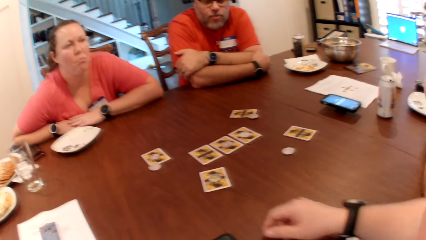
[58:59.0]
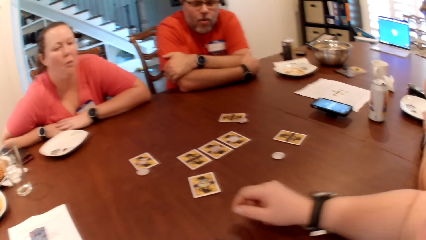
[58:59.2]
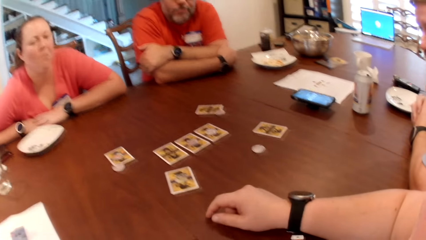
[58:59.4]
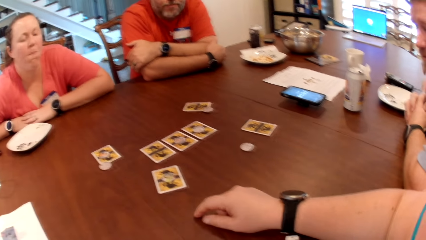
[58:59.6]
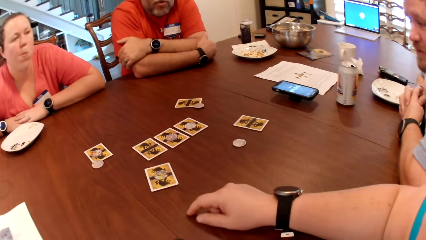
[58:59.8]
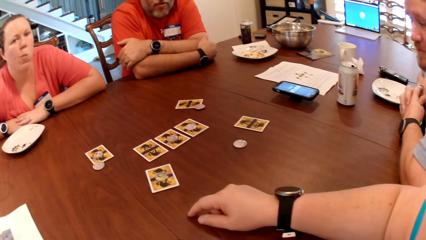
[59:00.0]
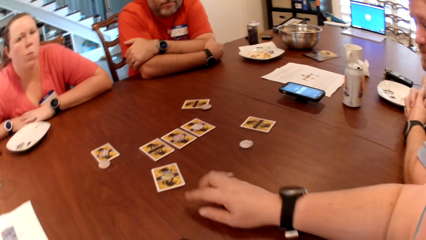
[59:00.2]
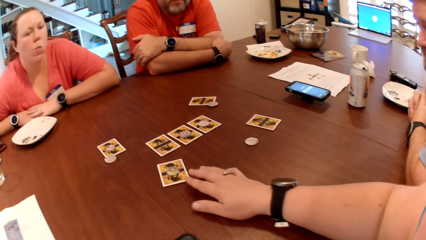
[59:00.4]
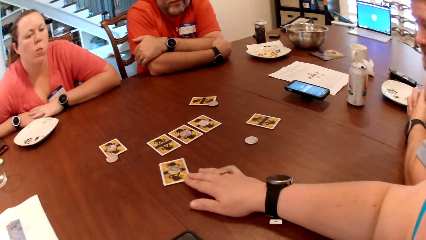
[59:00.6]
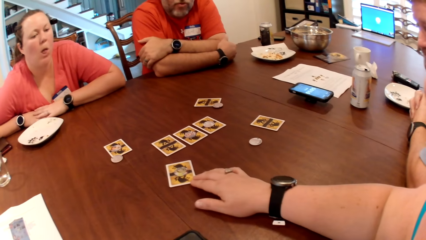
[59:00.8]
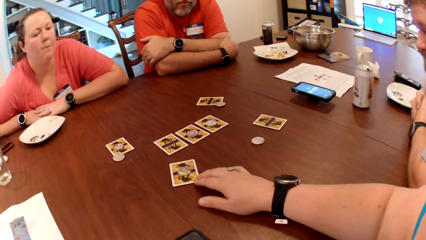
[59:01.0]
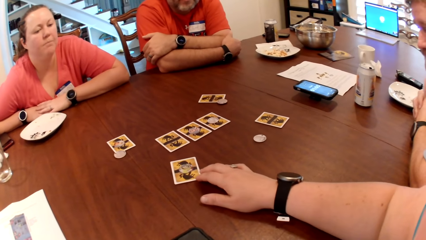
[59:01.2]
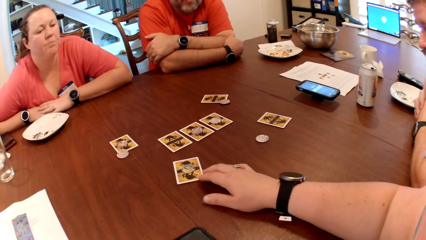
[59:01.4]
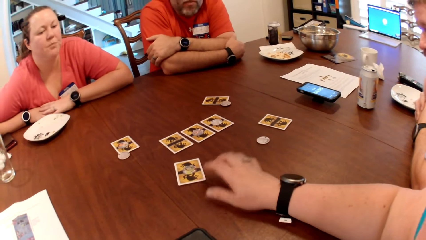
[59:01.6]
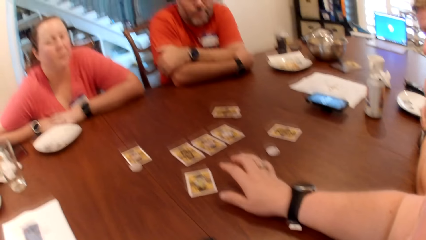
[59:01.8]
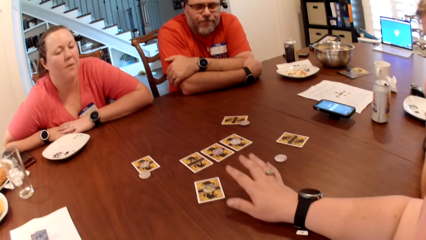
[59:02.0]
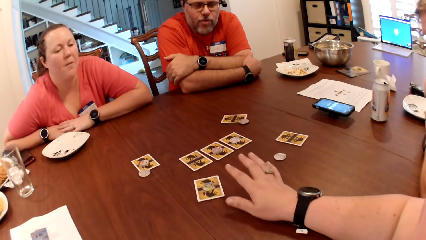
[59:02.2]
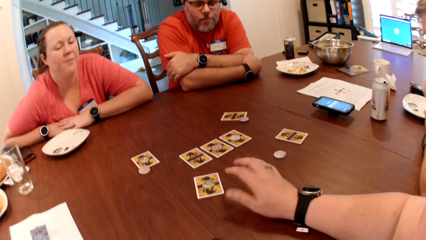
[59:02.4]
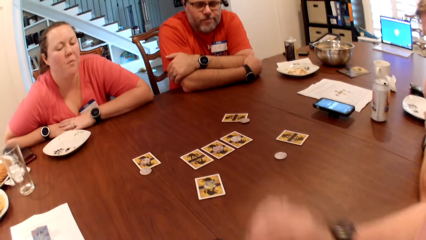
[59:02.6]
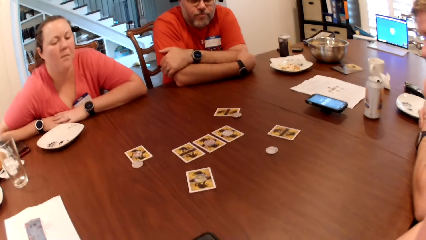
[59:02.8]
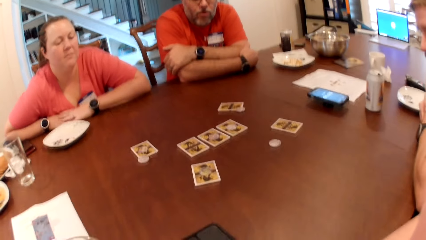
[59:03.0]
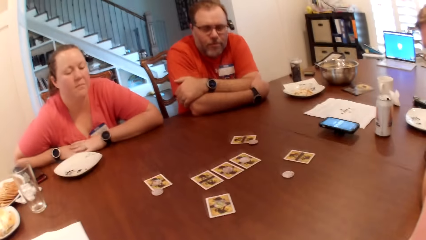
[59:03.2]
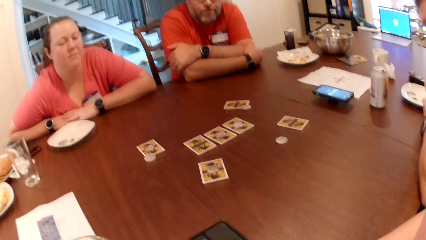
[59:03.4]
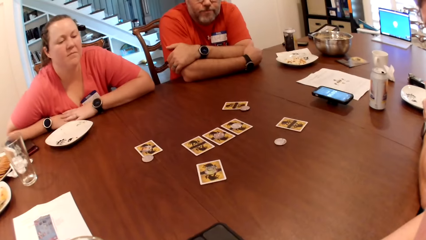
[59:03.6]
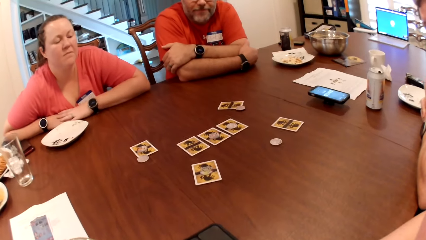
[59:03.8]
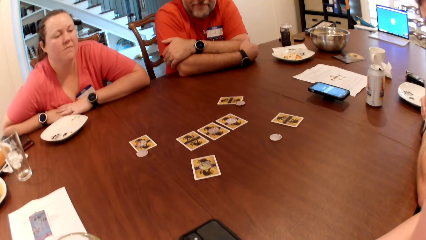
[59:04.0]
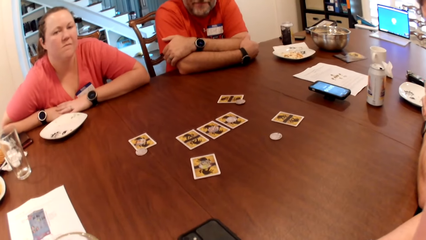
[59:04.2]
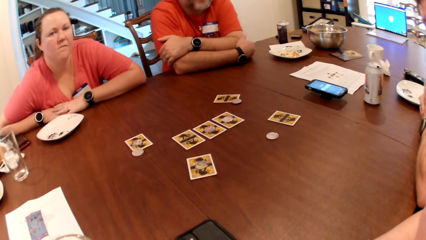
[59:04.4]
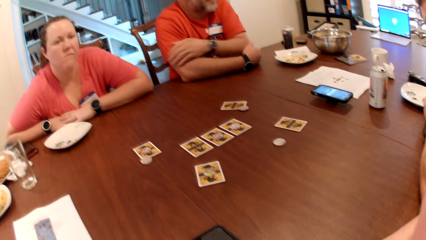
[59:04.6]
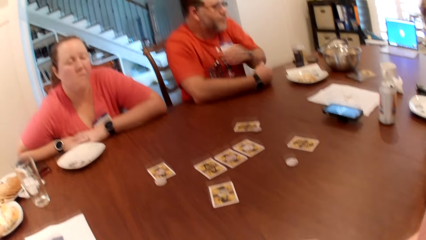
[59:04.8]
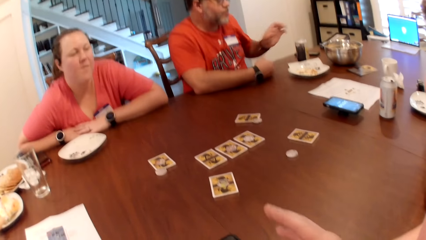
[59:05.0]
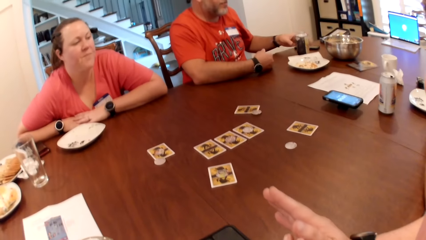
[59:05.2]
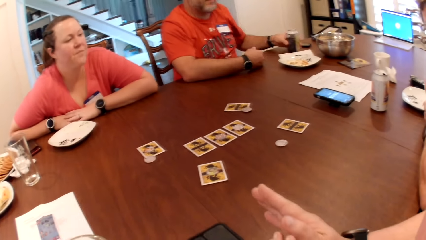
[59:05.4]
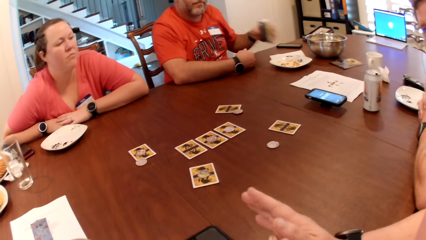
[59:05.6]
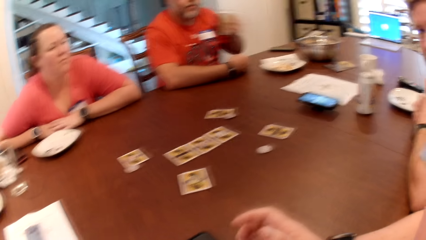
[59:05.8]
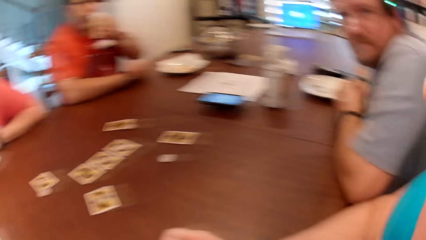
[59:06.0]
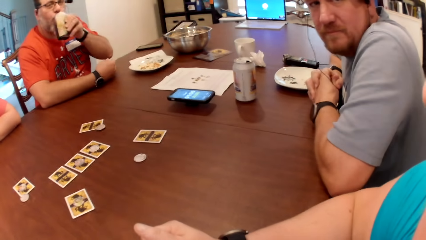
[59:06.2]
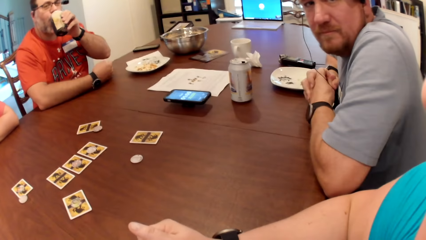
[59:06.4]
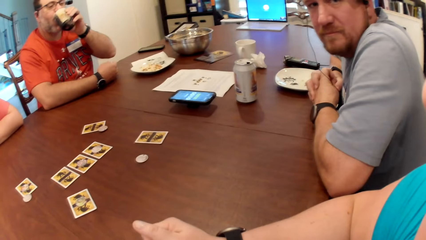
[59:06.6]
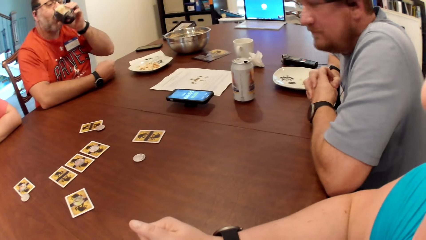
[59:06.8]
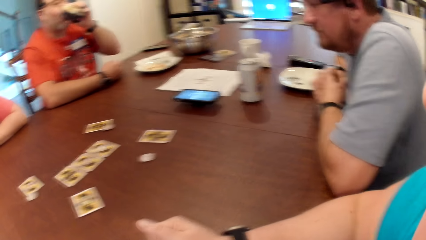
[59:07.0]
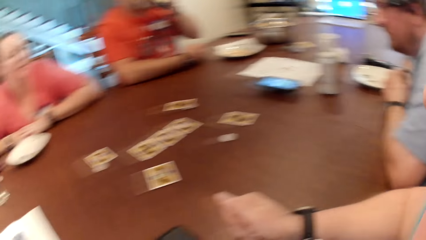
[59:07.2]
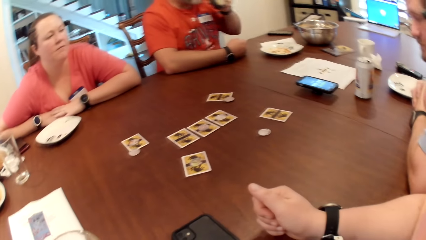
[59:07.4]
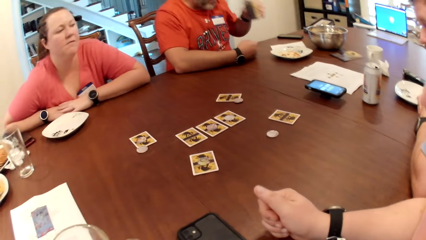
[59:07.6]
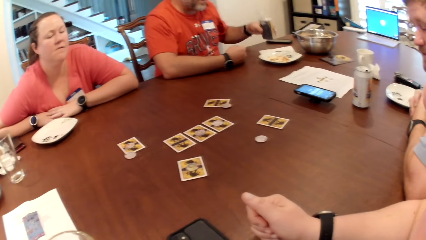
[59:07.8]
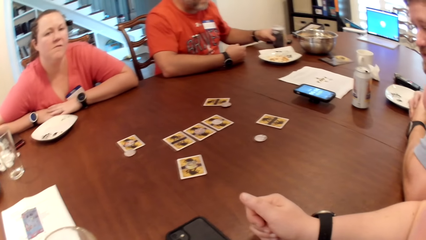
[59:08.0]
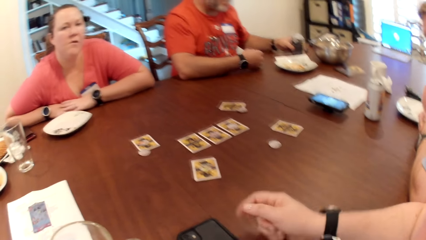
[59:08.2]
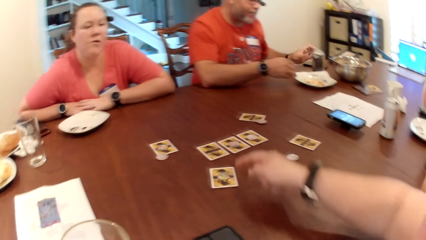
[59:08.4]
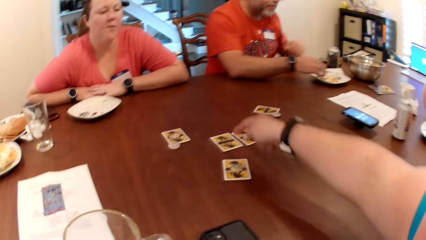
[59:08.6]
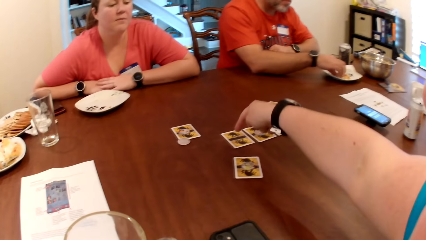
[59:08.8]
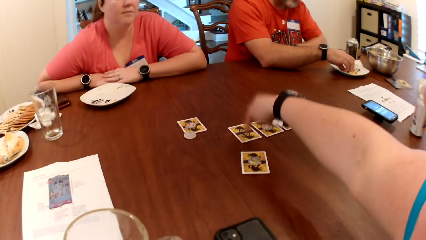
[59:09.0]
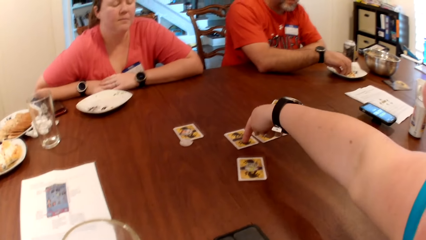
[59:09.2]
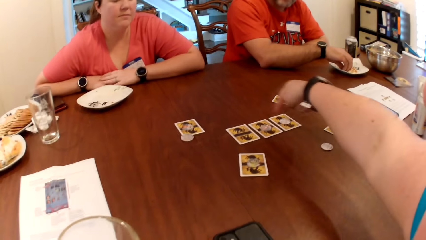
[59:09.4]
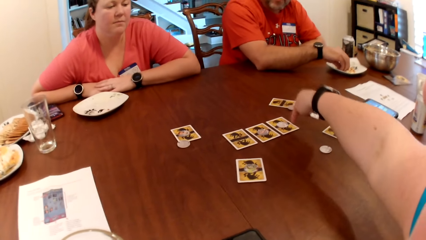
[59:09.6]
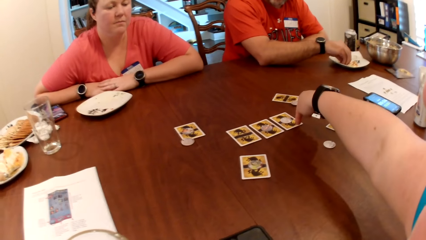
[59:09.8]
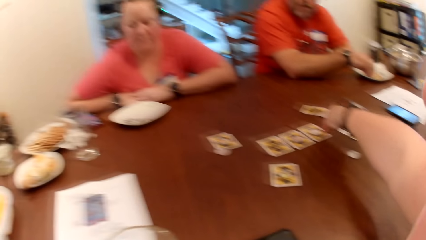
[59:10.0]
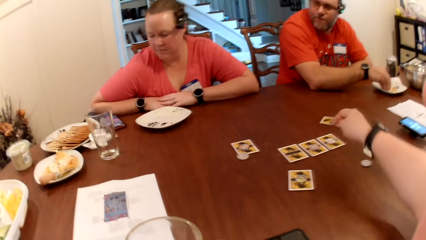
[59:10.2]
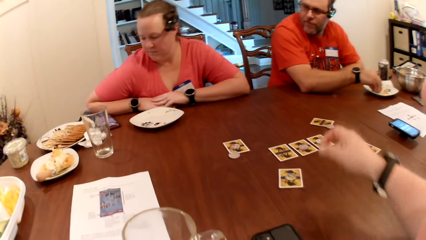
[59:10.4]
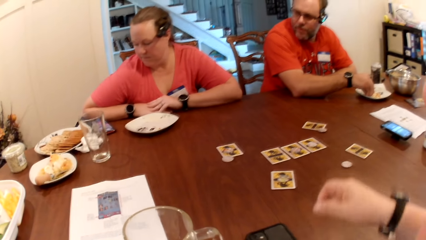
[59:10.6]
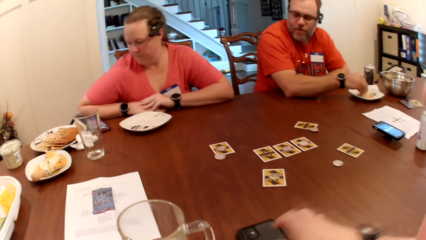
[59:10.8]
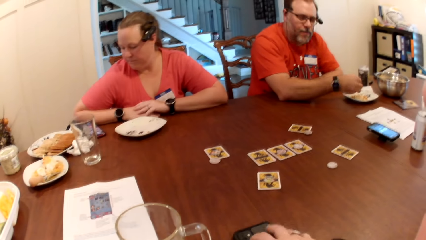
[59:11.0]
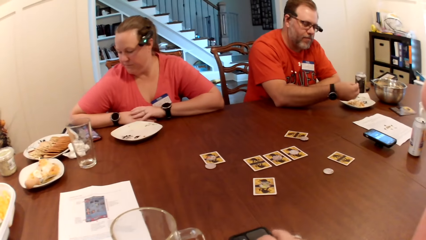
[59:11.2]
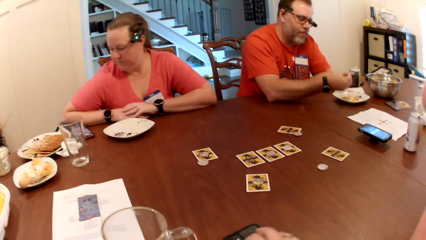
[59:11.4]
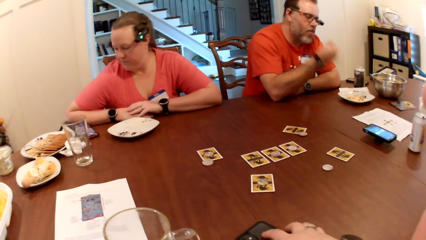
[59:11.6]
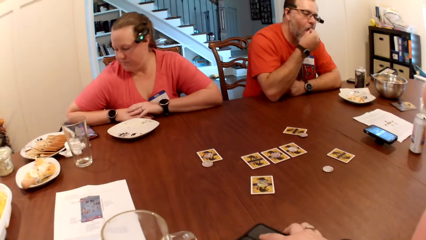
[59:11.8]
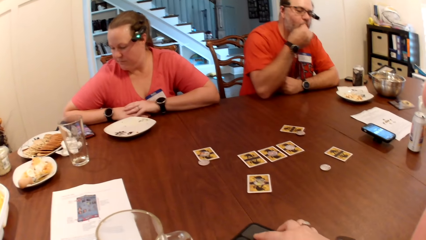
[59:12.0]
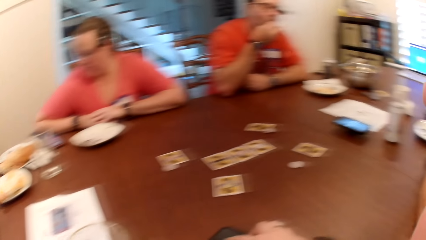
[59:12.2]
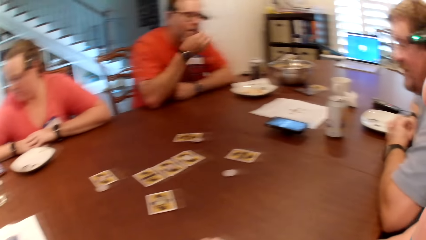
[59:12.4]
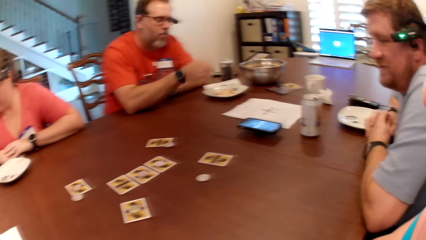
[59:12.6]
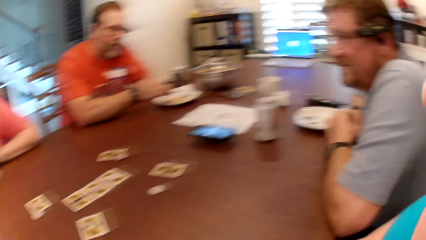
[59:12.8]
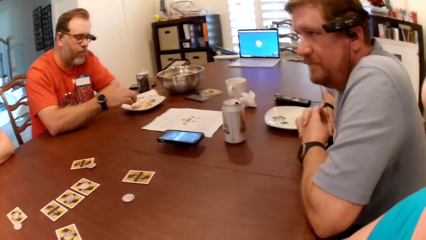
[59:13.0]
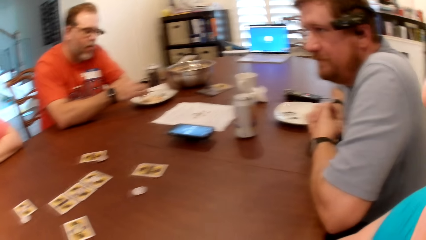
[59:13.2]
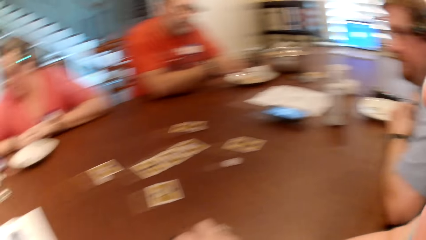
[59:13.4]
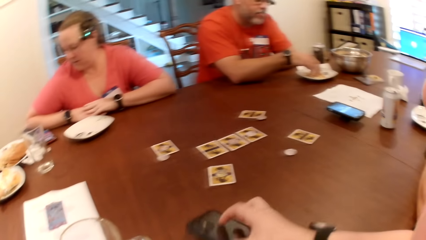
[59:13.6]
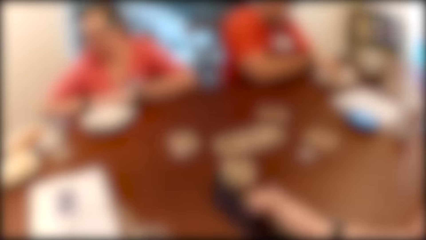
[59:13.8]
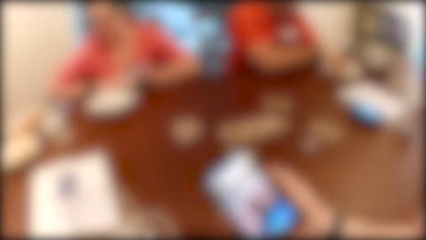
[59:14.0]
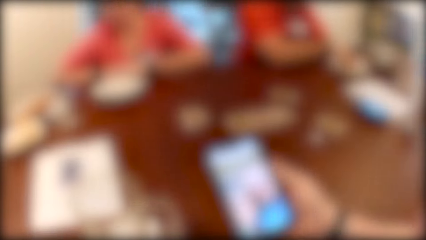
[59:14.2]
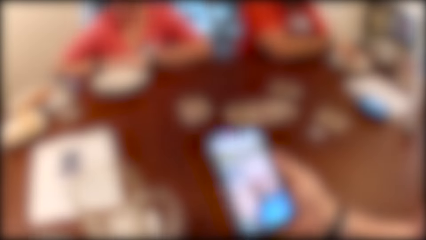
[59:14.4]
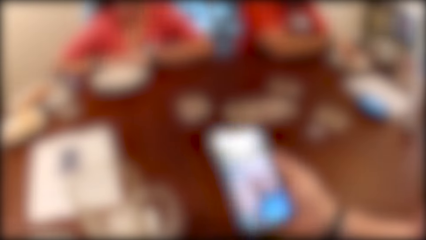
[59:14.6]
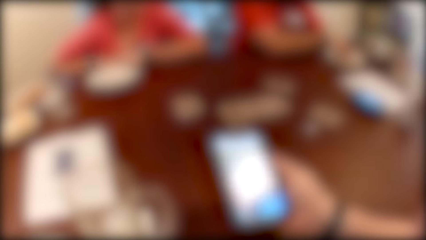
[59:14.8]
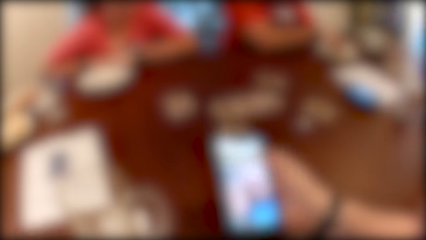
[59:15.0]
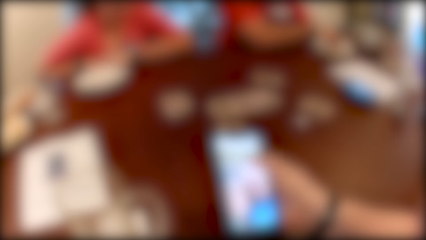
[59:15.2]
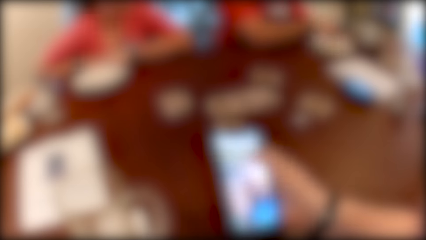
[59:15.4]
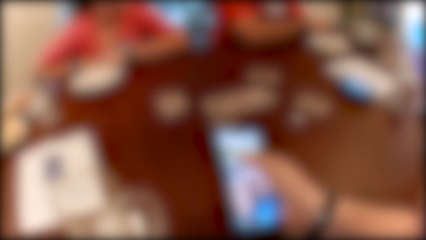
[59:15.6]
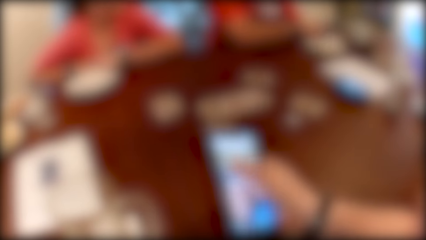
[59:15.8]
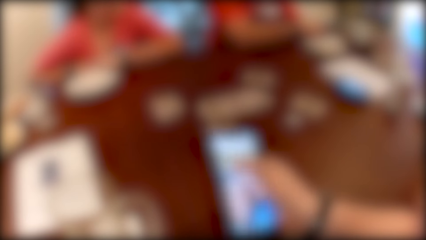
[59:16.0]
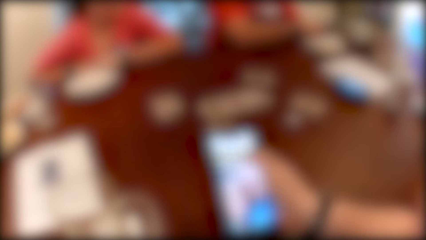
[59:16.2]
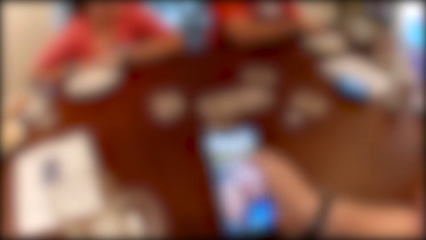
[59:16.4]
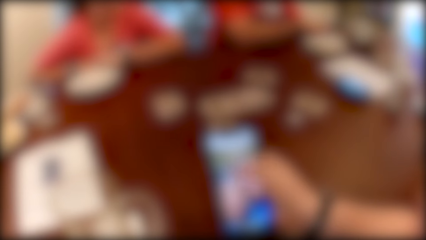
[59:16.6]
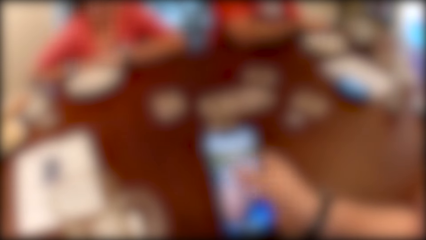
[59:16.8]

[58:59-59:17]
The camera wearer moves a card on the table with her right hand. A man picks a canned drink from the table with his left hand and drinks the juice. The man drops the canned drink on the table with his left hand and picks cookies from the plate with his right hand. The camera wearer touches the cards on the table with her right hand. She points at the cards. The man puts the cookies in his right hand into his mouth, eats the crisps, and moves the hand on the table. The camera wearer operates a phone with her right hand.
